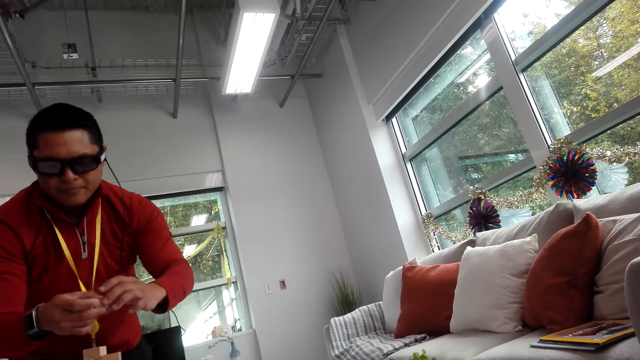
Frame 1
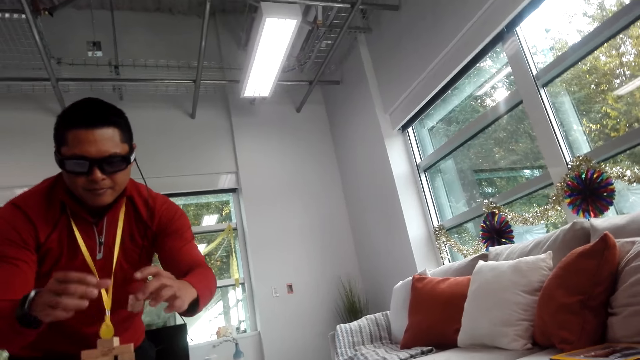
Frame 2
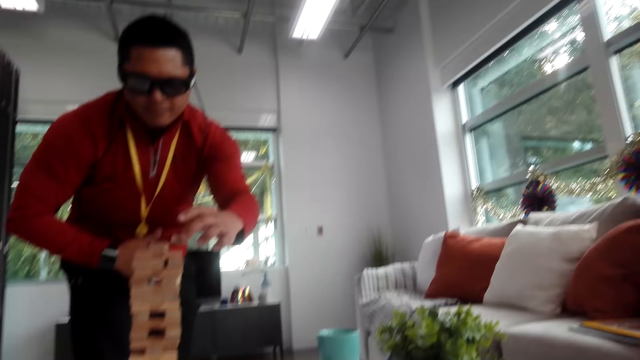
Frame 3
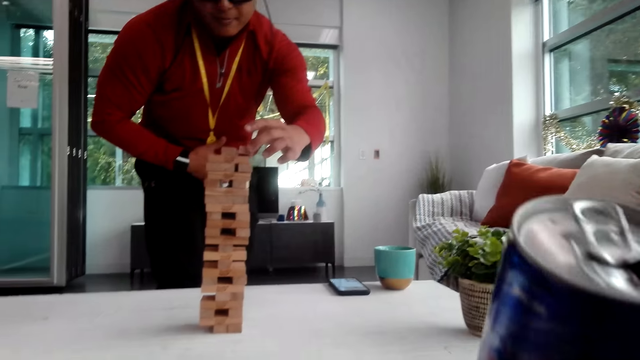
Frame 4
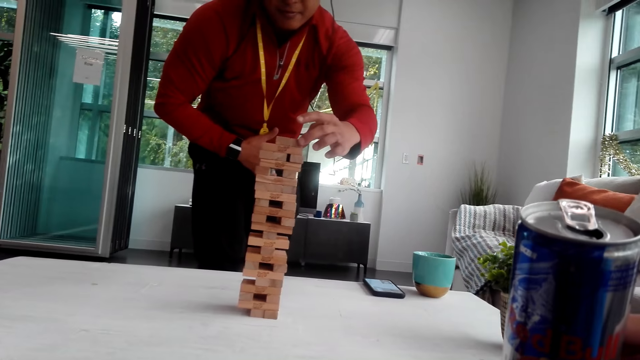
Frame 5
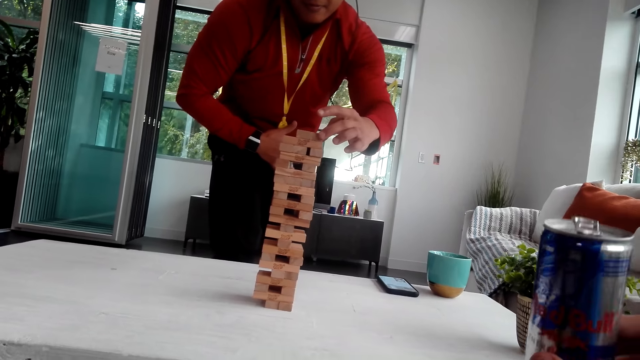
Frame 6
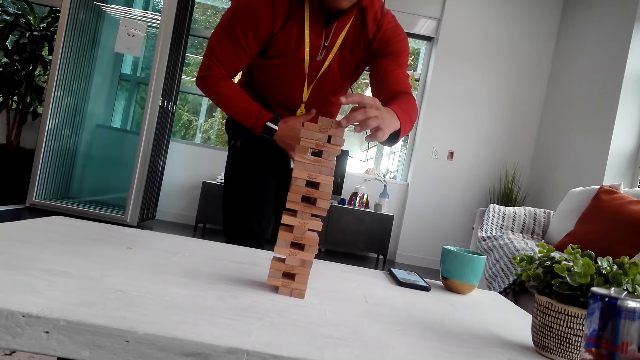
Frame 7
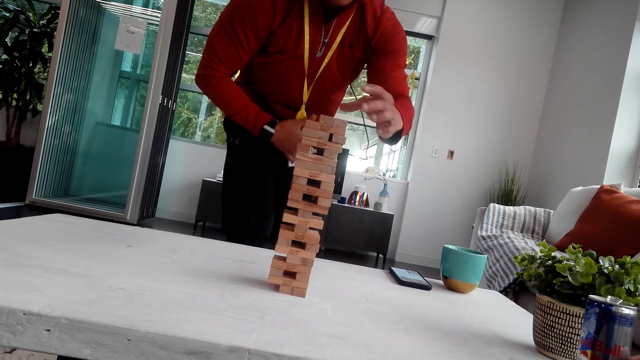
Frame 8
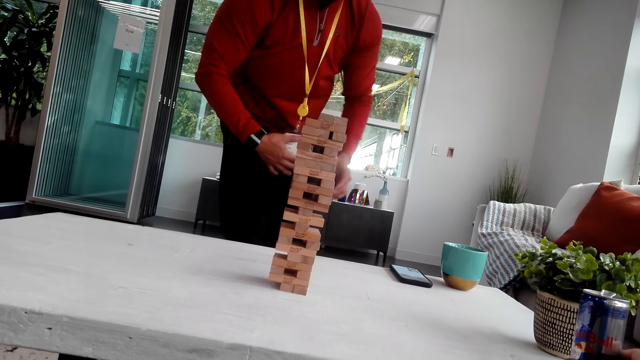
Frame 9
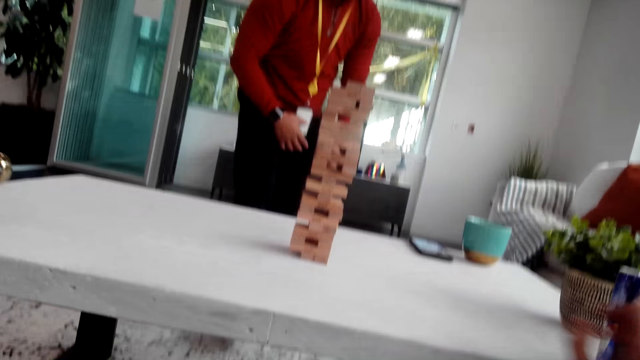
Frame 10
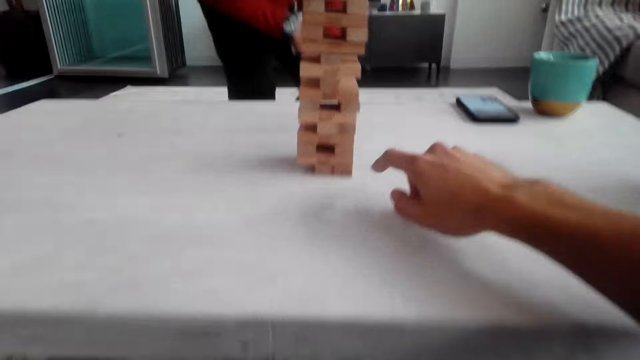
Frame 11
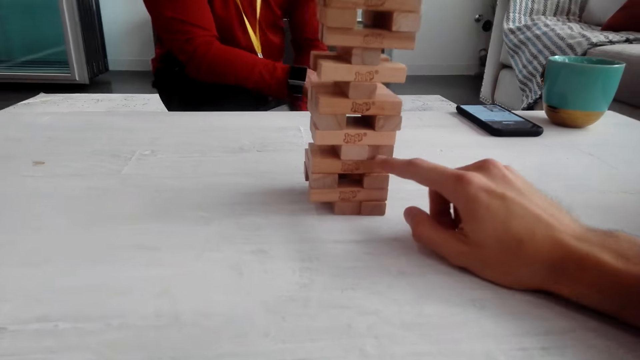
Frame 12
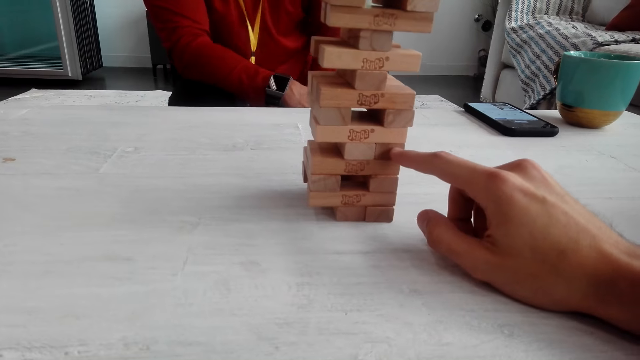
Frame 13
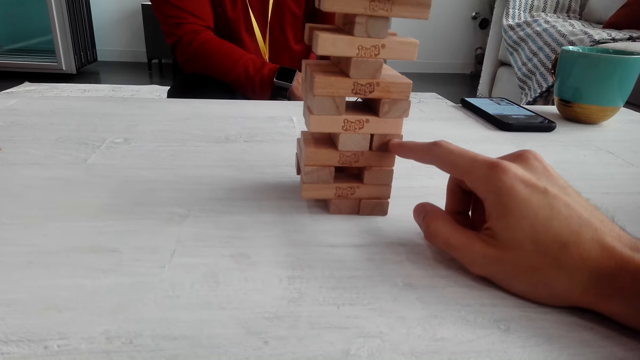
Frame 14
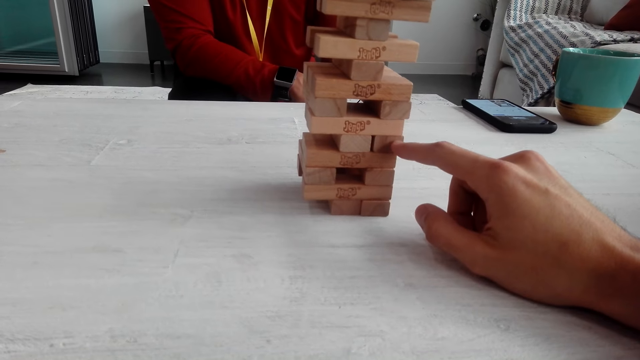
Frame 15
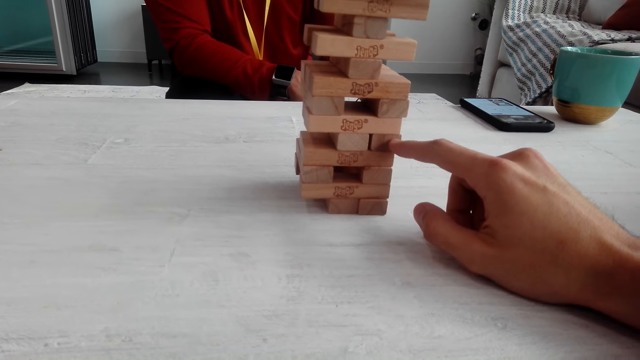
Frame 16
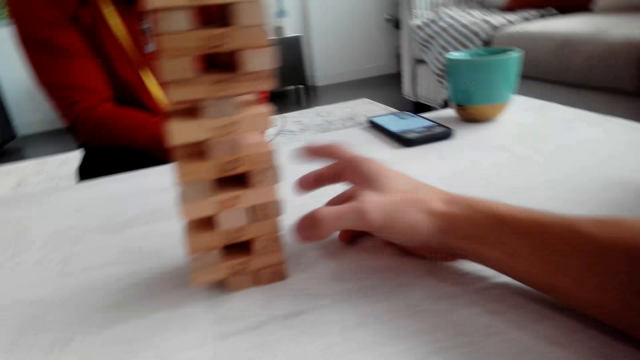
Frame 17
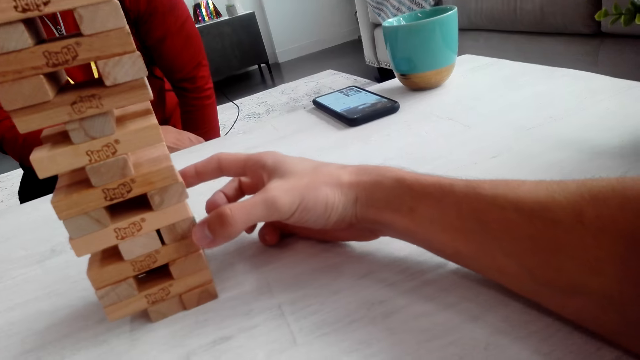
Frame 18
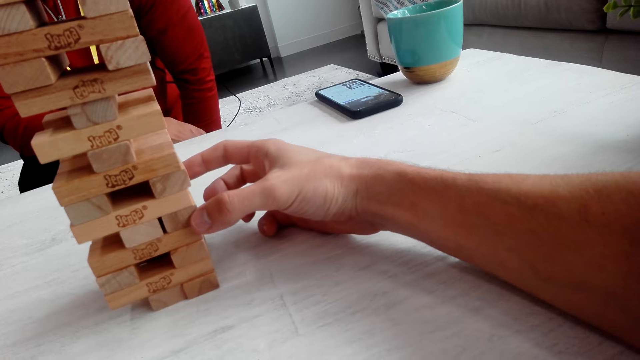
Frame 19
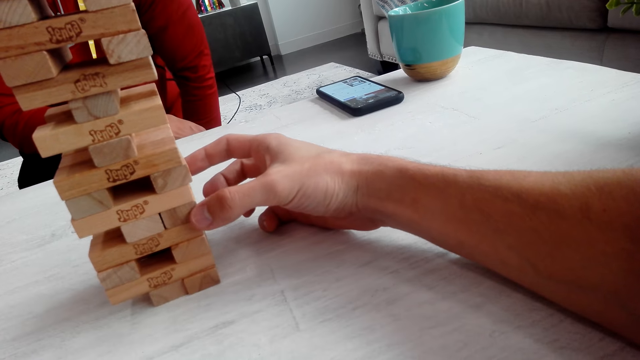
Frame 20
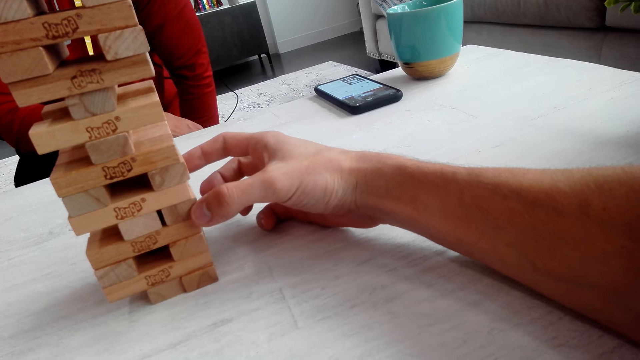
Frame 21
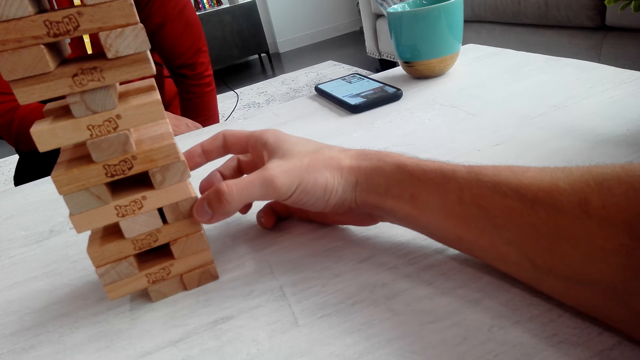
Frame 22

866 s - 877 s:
A man carries the jenga. The man puts the wooden block on the tower. The camera wearer puts the can on the table. The man sits beside the table. The camera wearer pushes the wooden block and removes a jenga.

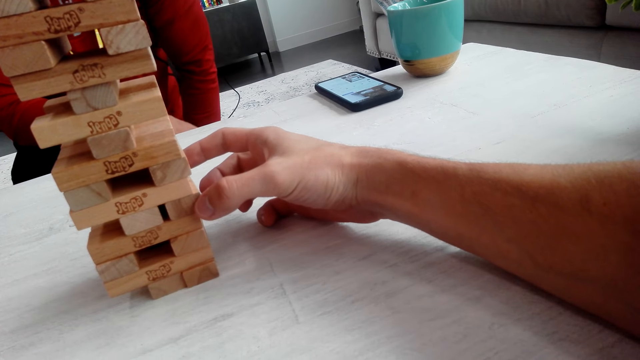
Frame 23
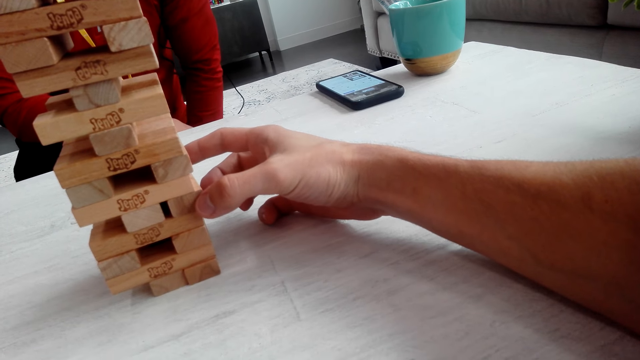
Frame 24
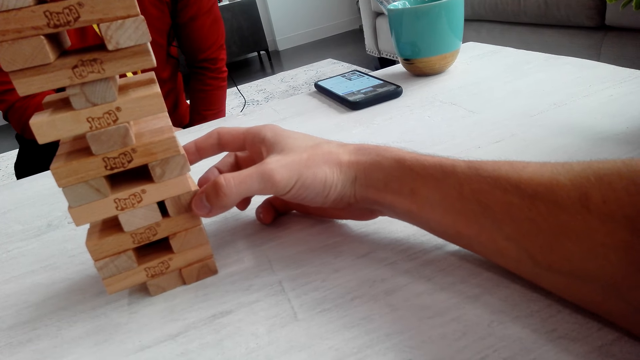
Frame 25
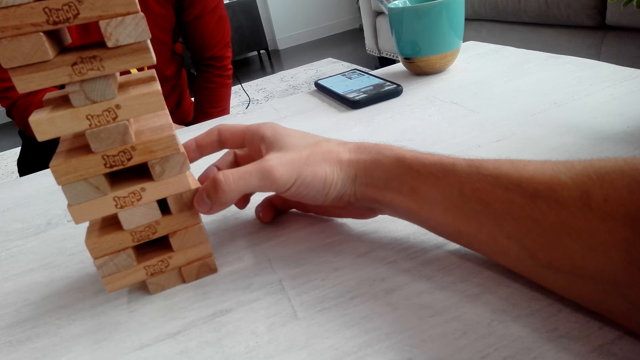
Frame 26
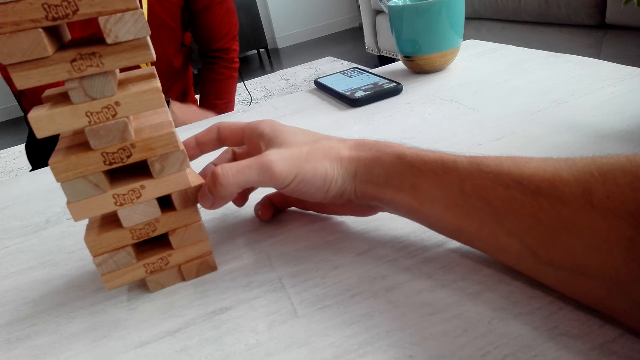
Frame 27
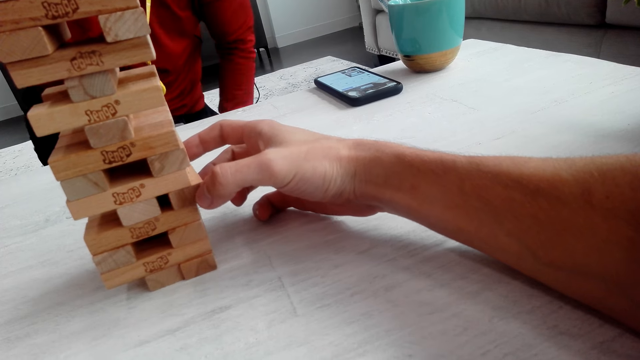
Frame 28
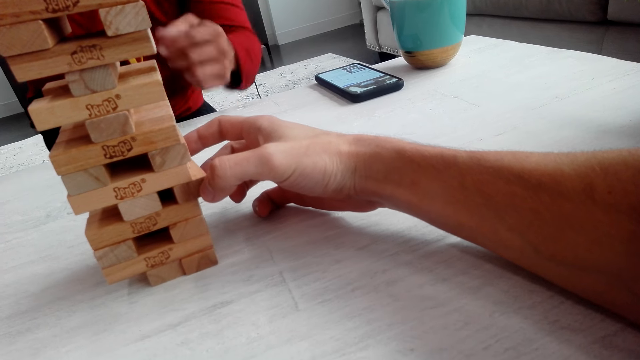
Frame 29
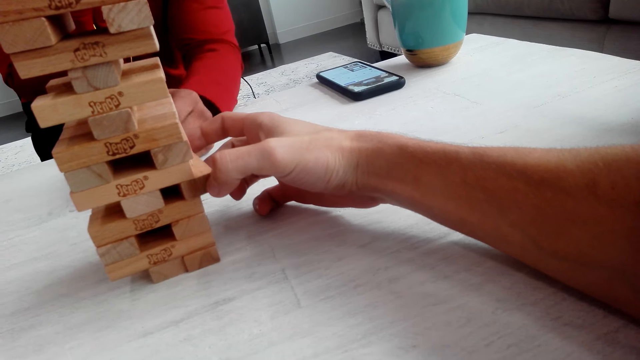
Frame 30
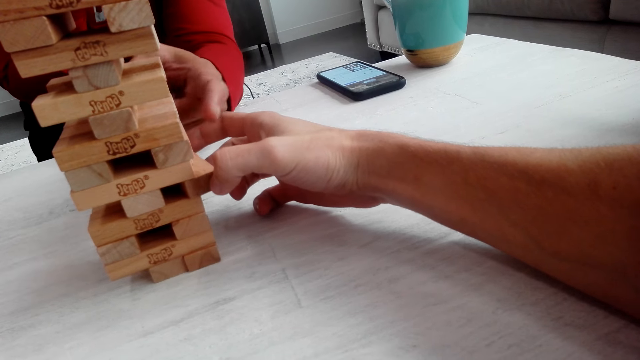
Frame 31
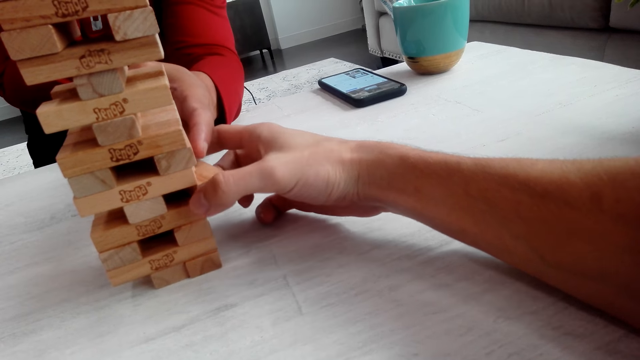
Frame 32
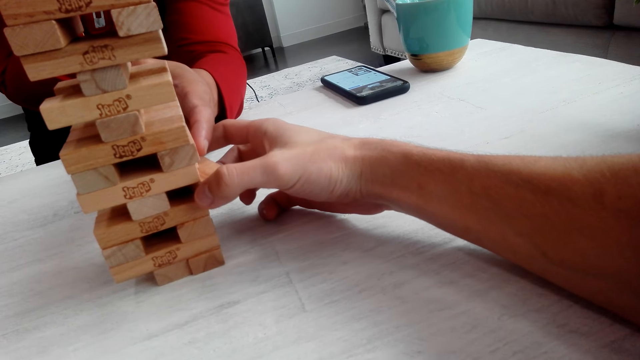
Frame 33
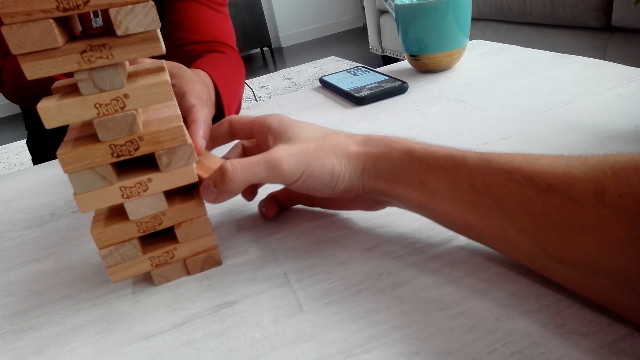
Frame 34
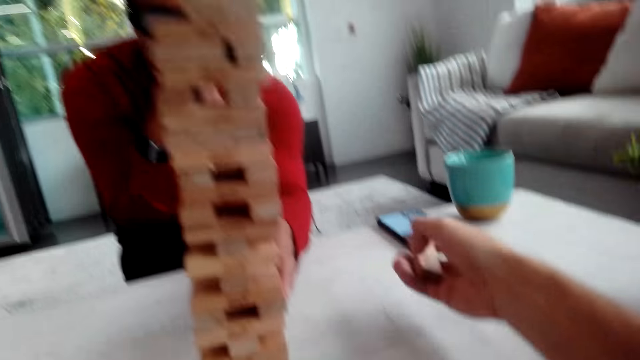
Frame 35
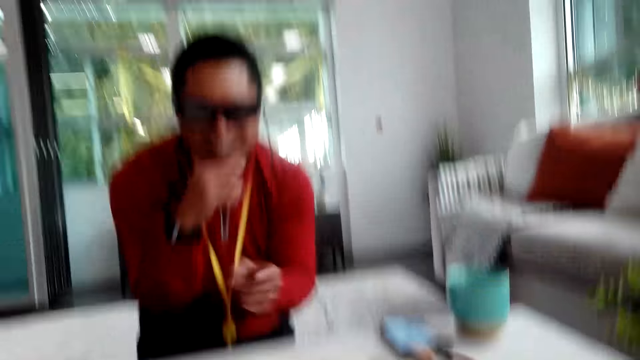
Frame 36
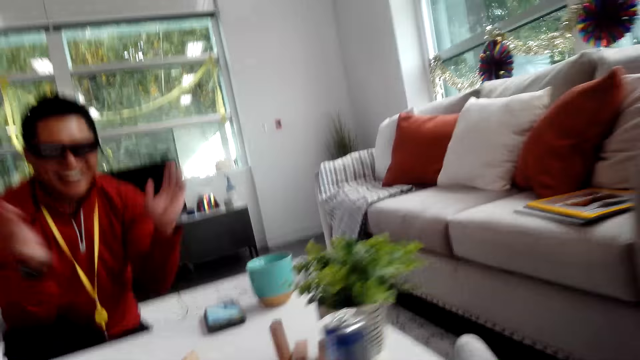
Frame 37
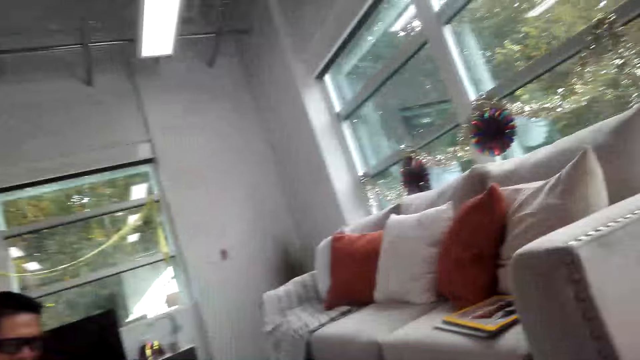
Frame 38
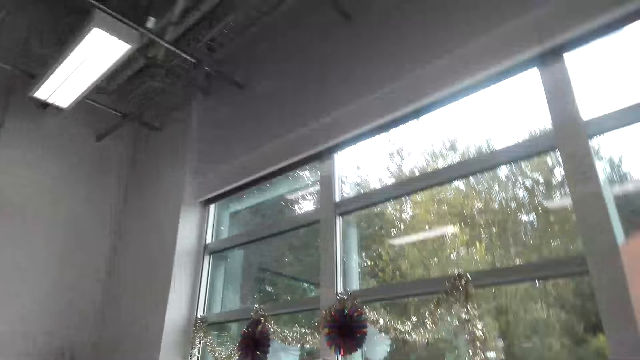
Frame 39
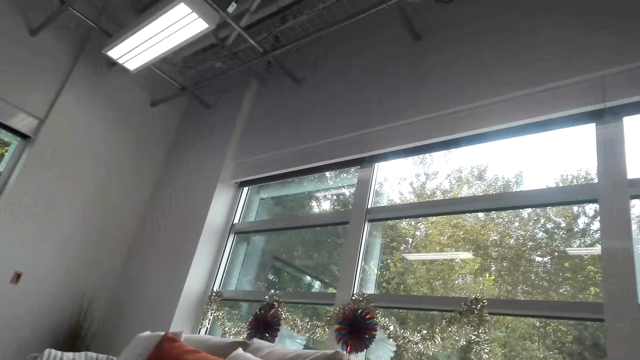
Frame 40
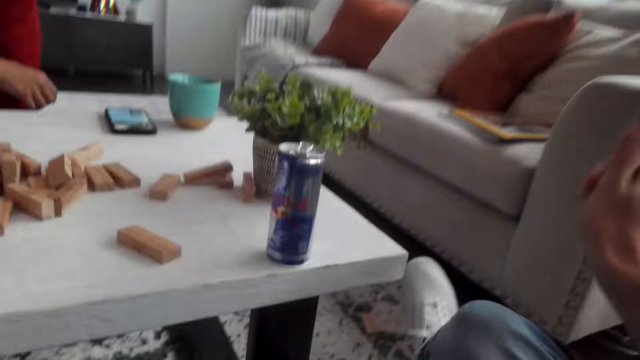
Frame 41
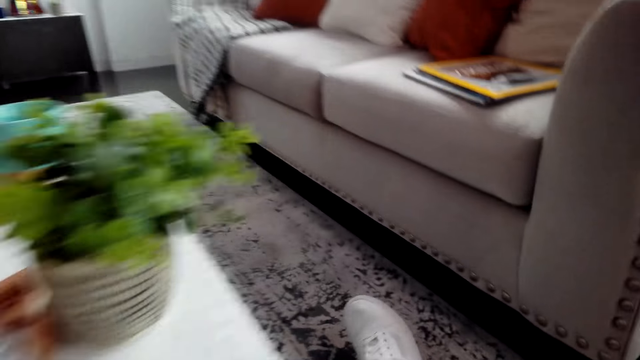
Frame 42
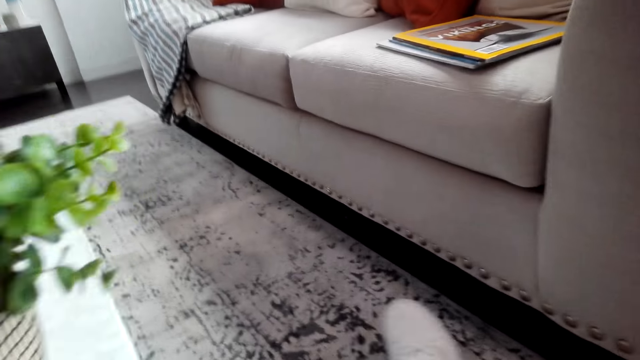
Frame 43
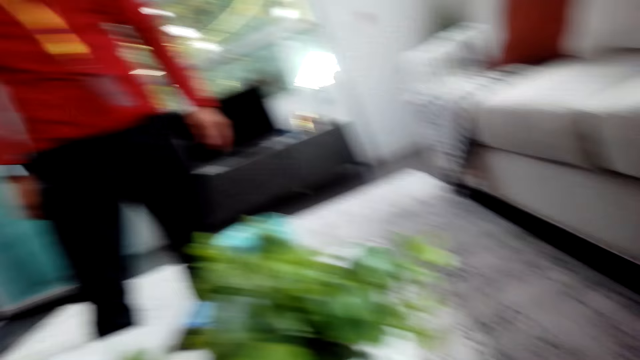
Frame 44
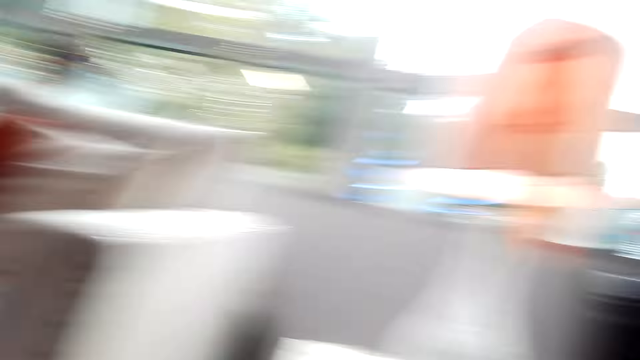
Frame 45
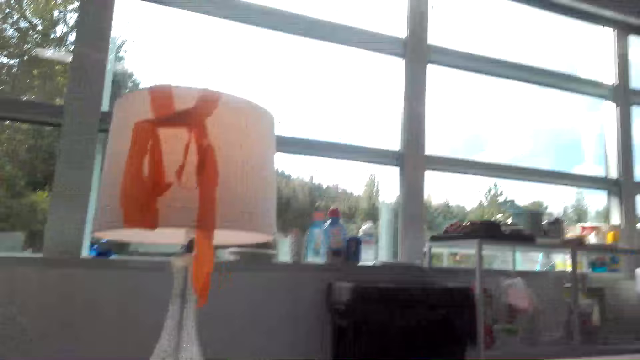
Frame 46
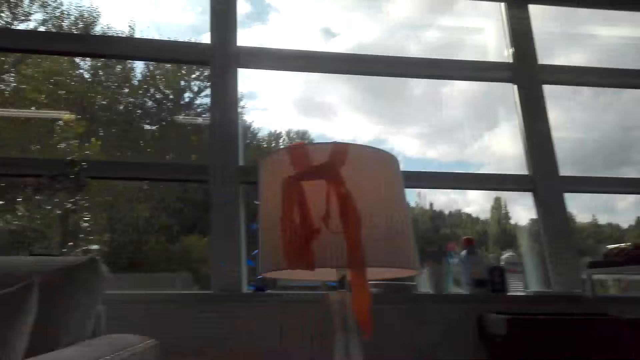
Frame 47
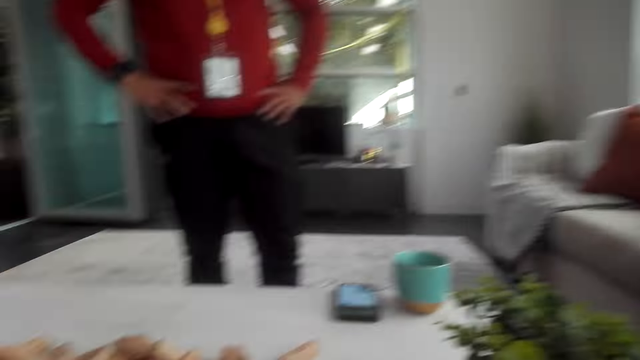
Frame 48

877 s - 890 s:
The camera wearer pulls the wooden block. A man holds the jenga. The man claps the hands. The camera wearer walks around. The man stands beside the table. The camera wearer looks around the house.
